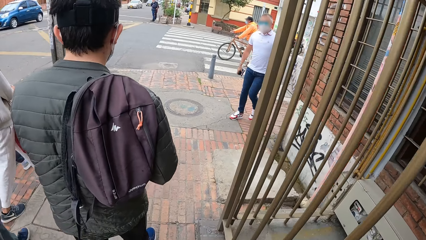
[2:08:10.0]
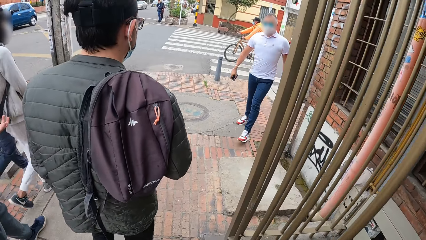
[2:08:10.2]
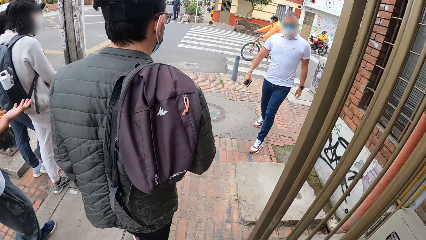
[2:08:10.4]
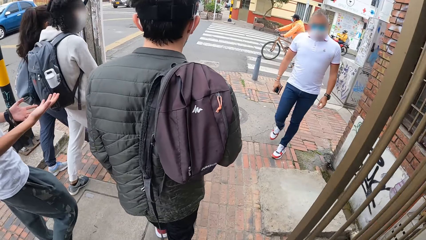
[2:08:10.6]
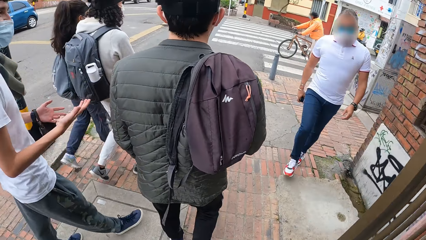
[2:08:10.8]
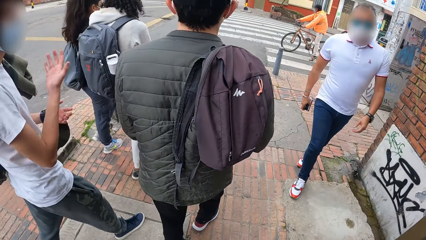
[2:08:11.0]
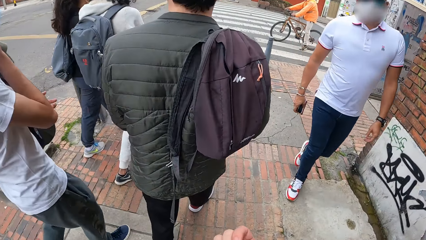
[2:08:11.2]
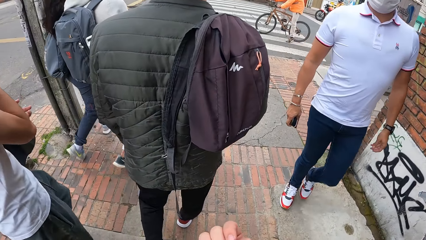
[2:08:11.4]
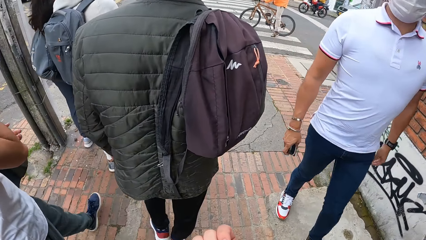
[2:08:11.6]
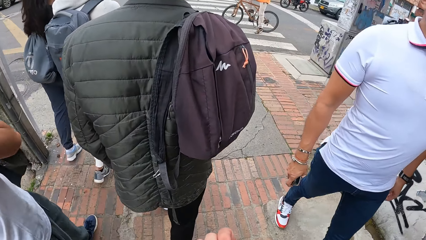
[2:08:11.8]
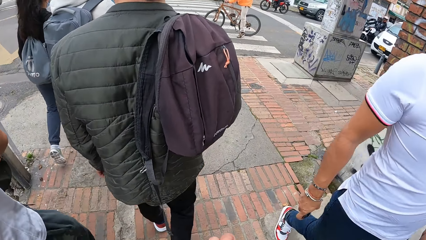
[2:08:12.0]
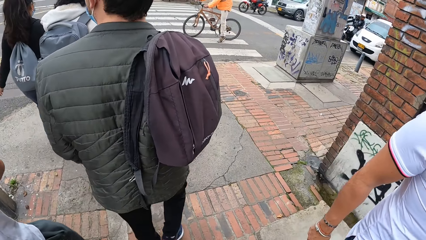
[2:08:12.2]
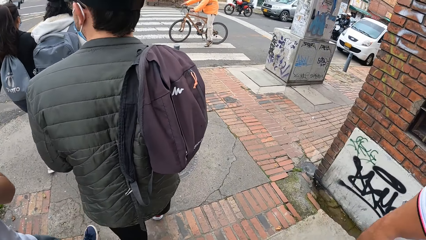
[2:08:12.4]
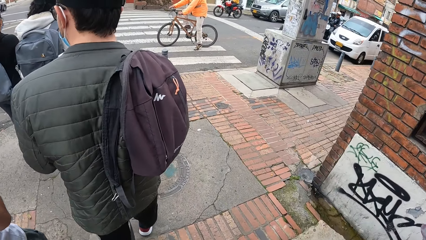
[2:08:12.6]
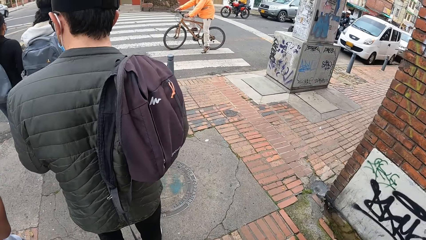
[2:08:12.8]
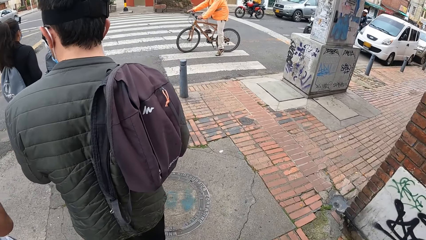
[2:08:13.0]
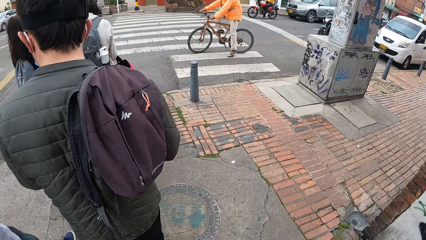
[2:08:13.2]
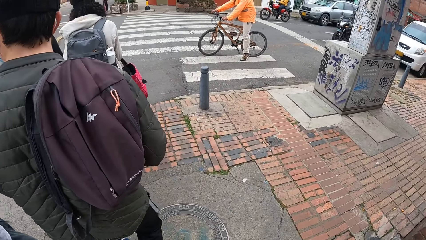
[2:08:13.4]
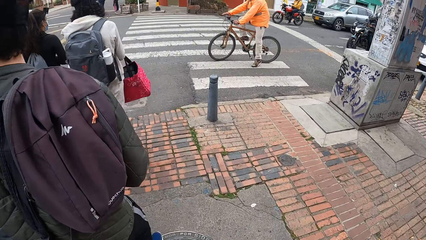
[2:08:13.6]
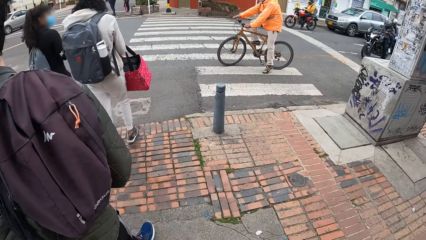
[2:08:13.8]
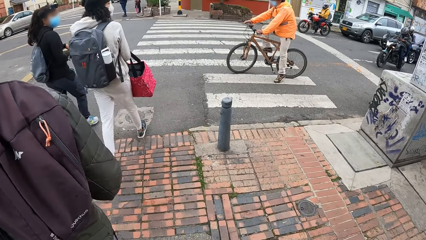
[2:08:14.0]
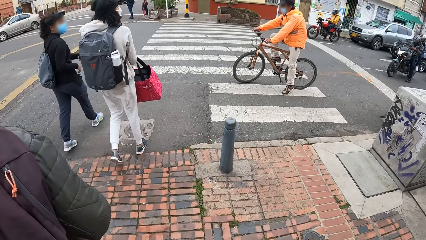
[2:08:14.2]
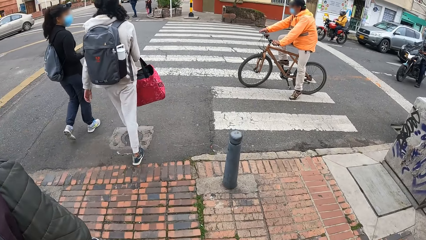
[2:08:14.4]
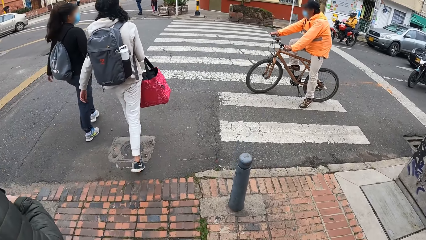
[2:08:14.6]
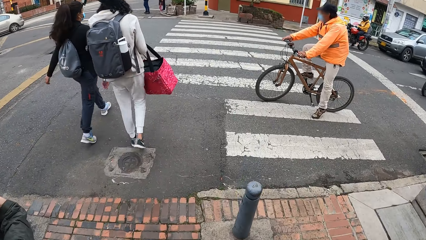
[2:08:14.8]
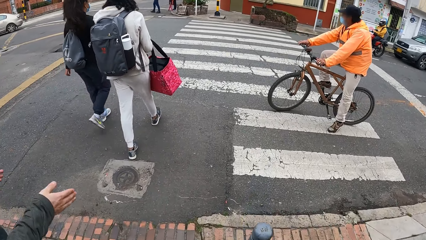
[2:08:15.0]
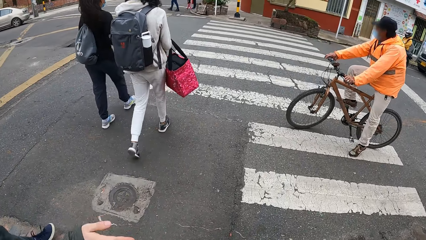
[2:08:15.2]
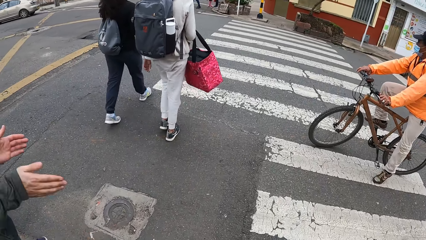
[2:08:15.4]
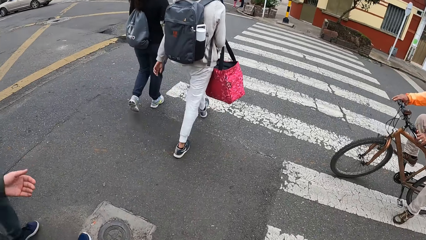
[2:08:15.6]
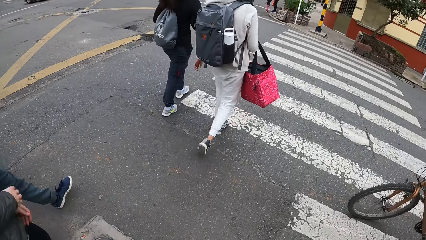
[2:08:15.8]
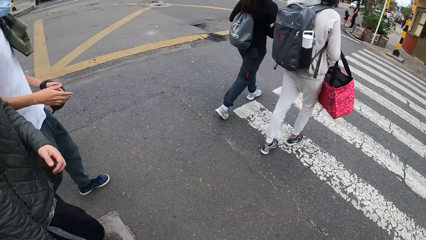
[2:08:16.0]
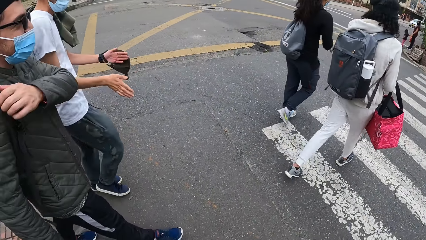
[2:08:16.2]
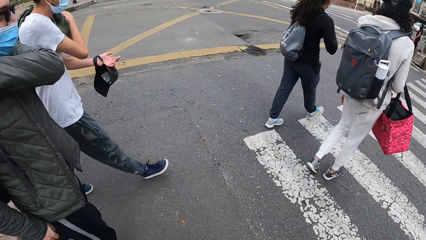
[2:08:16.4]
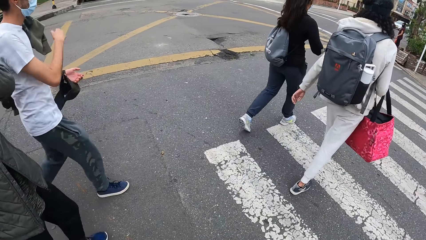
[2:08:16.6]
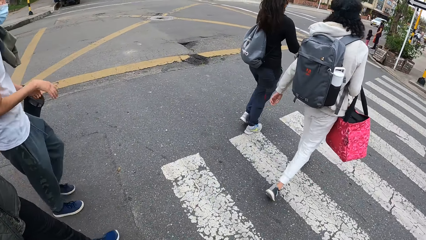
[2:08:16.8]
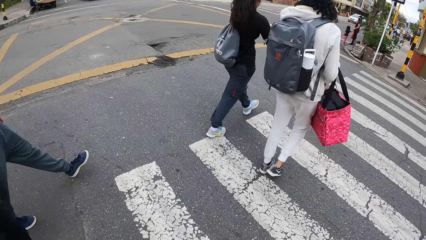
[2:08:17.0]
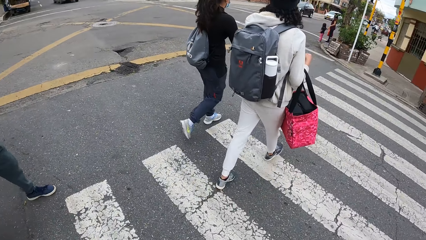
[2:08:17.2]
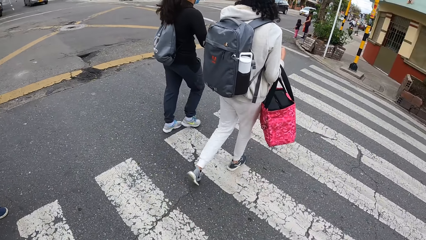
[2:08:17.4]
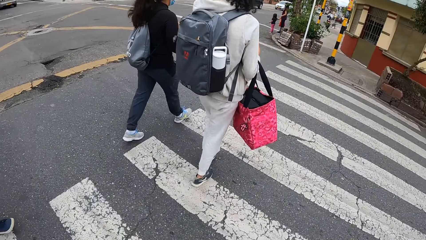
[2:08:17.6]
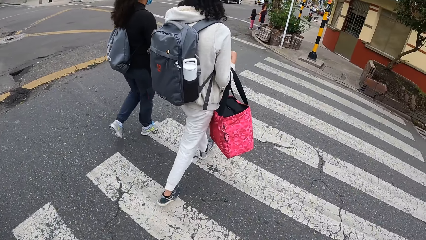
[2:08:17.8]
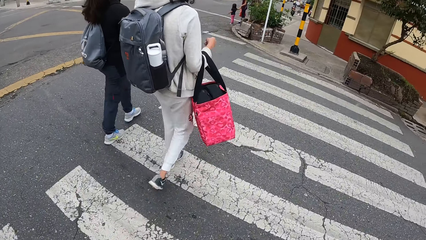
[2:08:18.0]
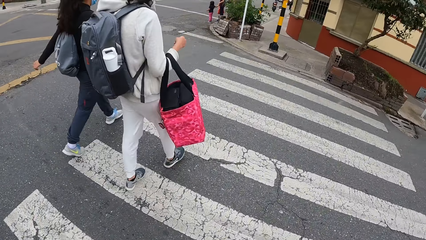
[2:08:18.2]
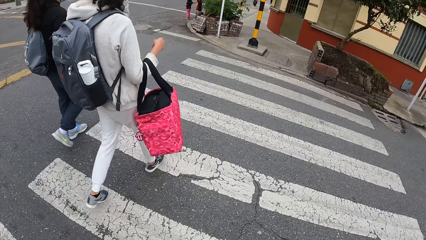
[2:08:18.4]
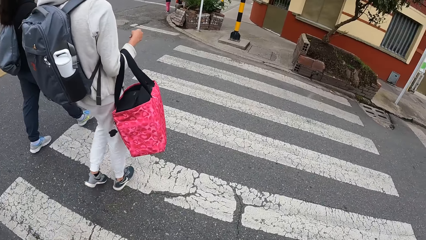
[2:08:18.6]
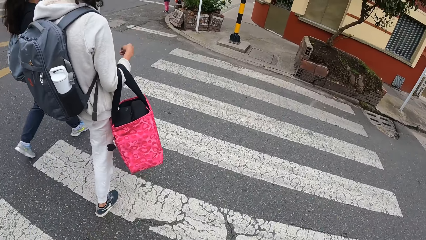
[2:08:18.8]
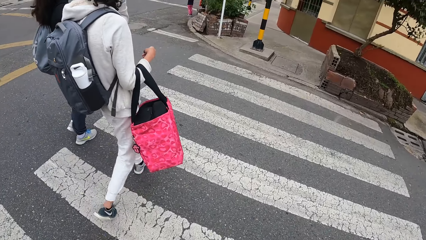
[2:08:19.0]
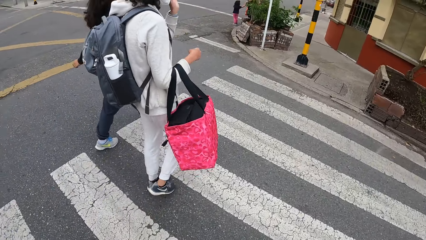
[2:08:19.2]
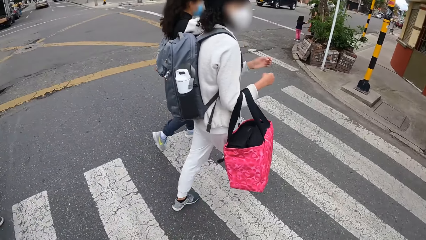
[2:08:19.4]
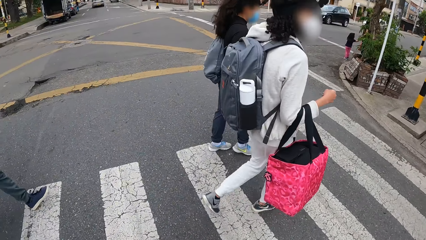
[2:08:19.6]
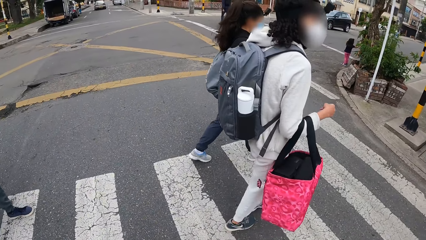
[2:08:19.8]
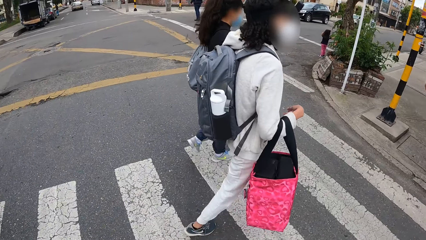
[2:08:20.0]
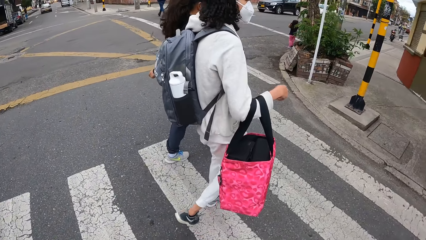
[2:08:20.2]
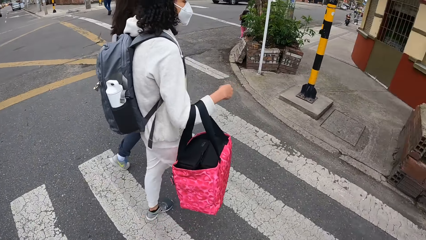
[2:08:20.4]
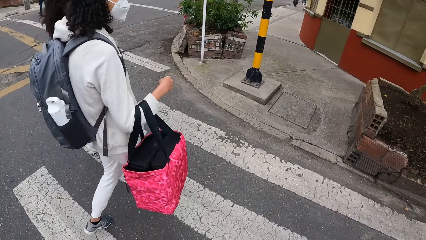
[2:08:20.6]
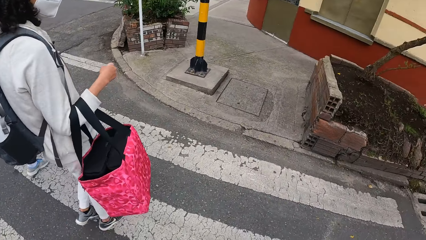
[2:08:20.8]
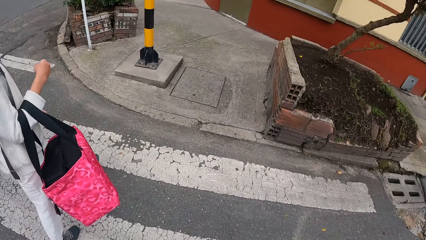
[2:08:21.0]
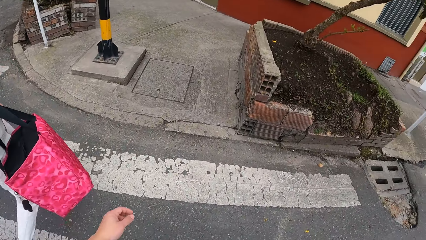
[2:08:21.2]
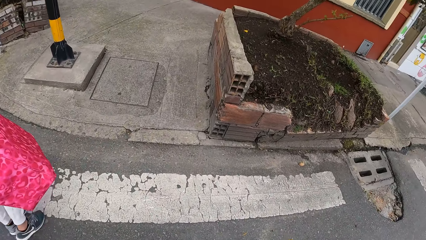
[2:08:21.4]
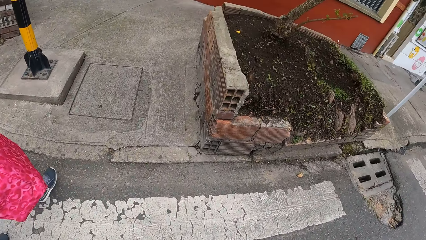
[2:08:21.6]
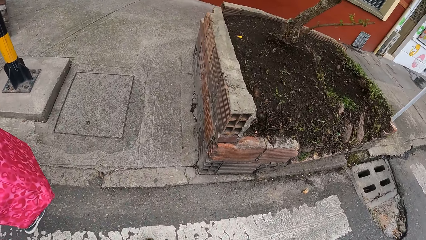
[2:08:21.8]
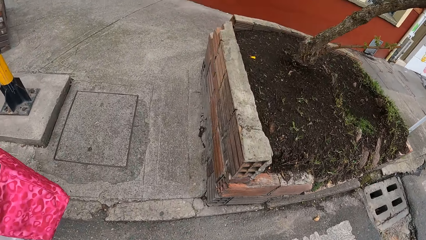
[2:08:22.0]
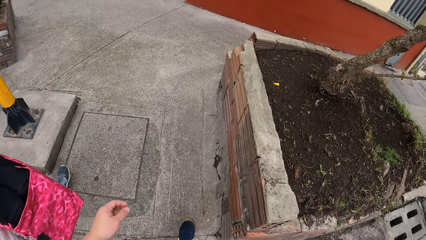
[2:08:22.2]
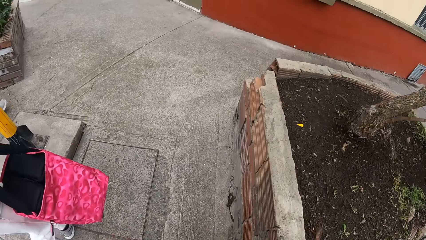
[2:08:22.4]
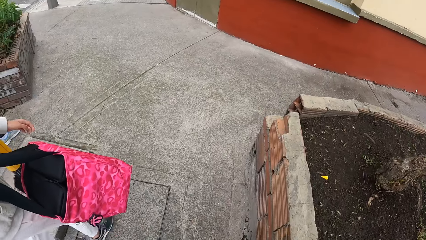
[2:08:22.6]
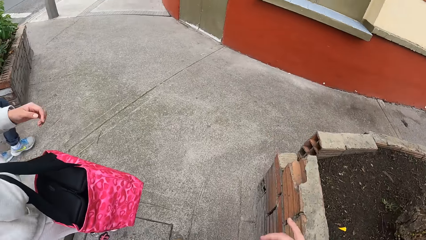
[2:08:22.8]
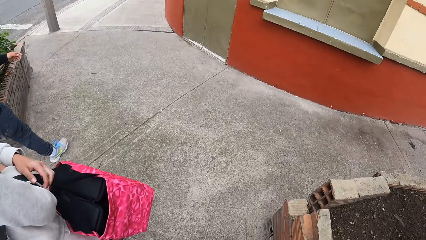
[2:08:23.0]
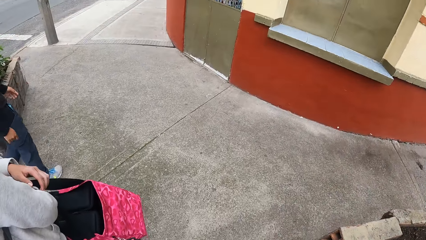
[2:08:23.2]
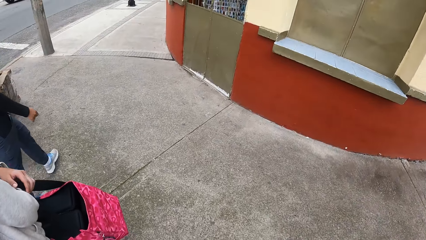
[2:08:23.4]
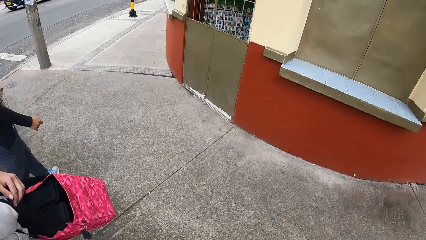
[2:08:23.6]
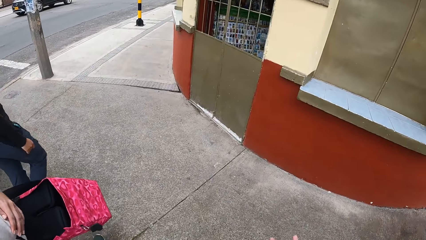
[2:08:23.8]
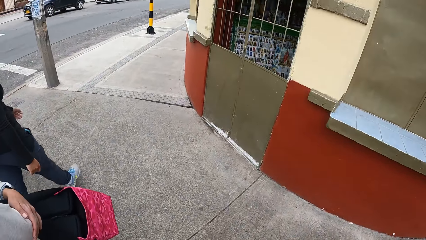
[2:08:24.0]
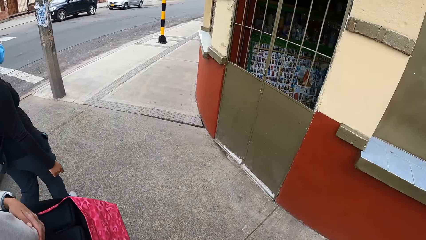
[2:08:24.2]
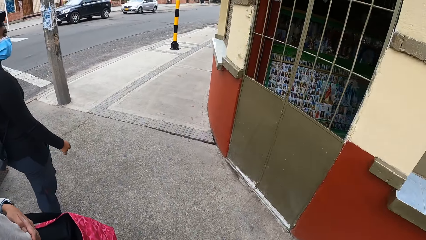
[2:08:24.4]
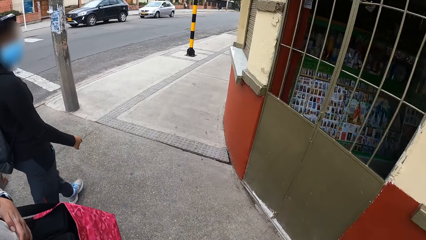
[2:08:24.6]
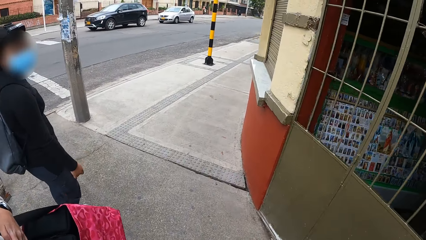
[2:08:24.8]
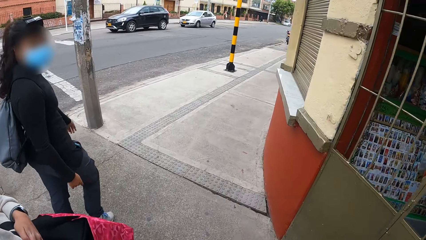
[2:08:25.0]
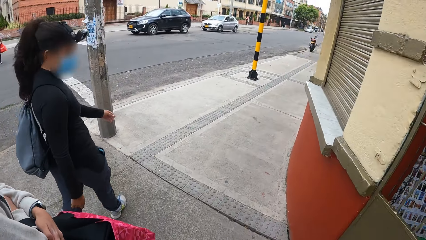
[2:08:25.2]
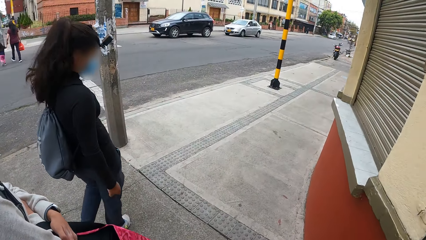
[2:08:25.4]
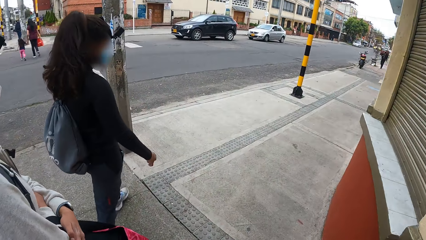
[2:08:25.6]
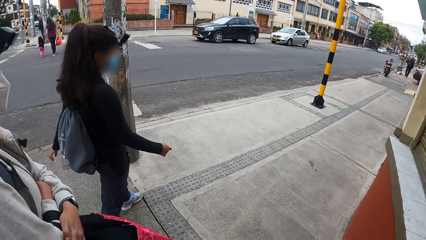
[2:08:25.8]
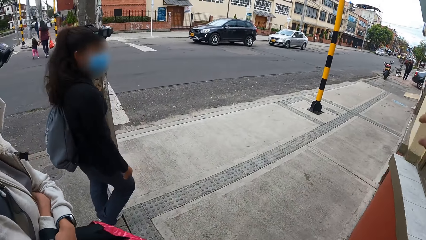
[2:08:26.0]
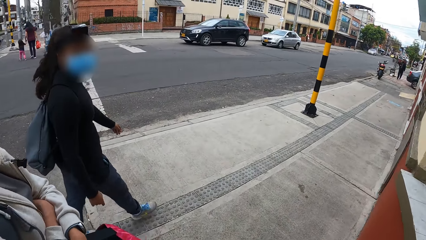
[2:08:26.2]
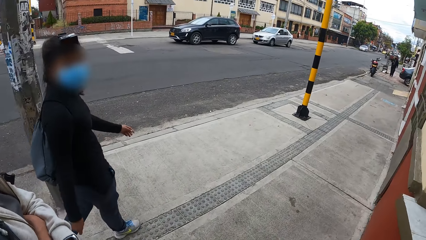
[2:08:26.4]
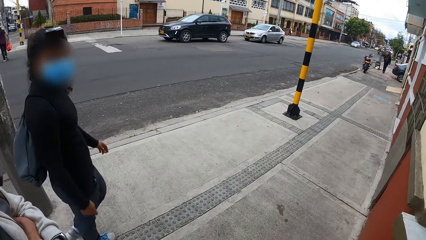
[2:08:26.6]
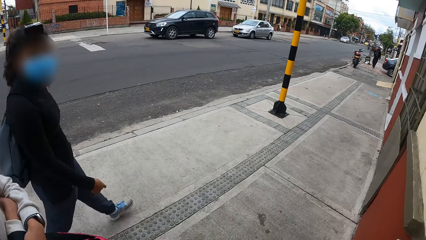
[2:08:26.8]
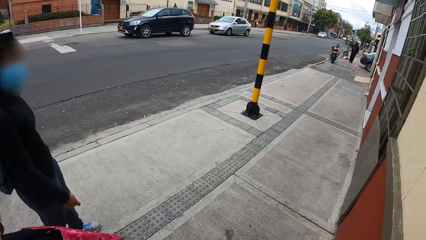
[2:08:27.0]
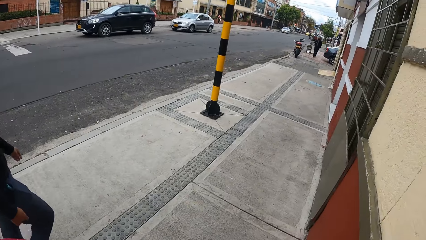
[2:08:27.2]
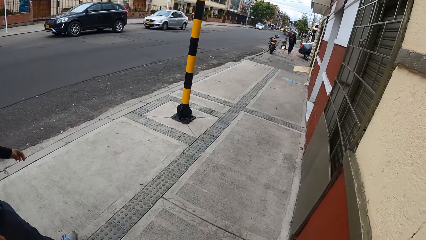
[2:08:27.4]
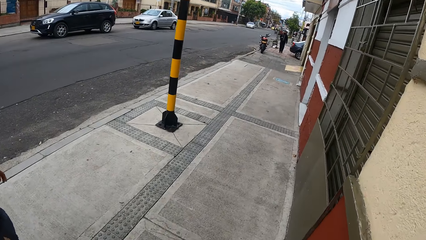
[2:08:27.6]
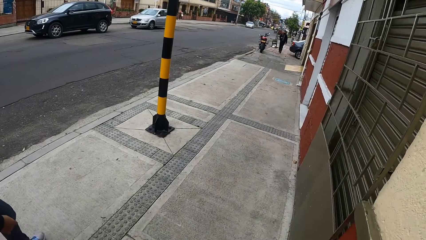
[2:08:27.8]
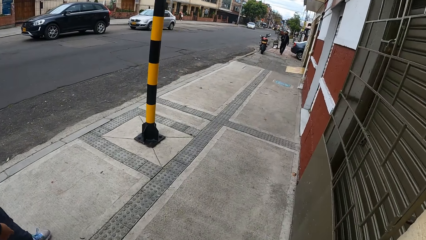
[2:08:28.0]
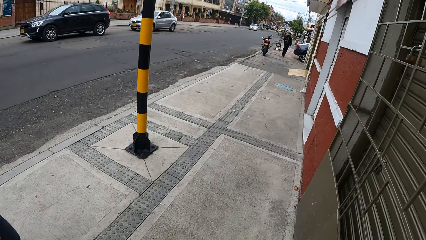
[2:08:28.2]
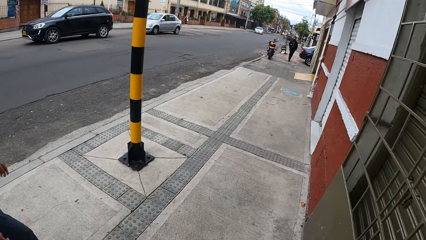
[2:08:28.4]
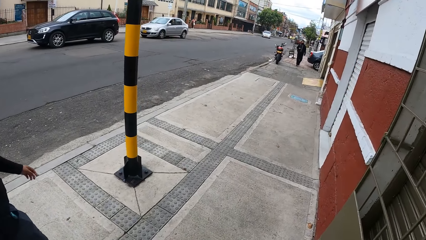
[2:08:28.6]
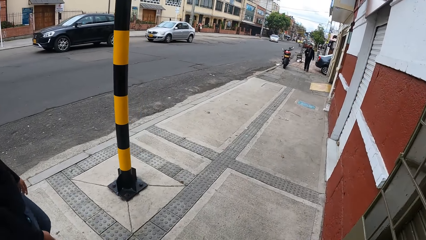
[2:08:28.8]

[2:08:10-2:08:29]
A man walks past the camera wearer. The camera wearer walks past another man on a bicycle.
